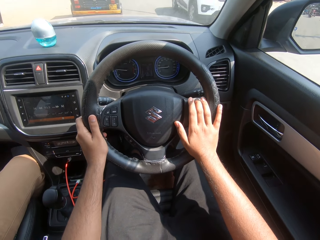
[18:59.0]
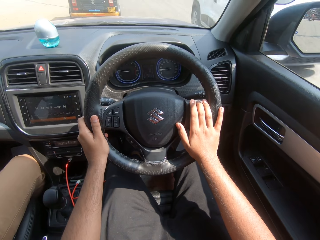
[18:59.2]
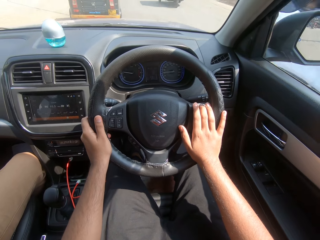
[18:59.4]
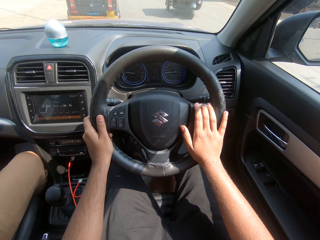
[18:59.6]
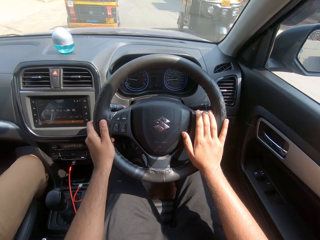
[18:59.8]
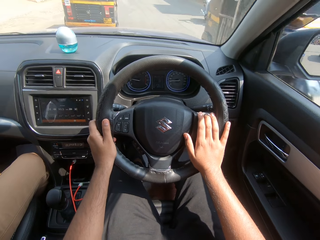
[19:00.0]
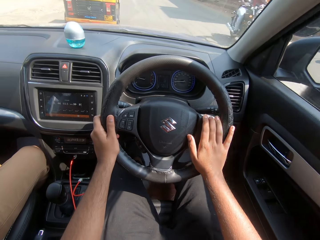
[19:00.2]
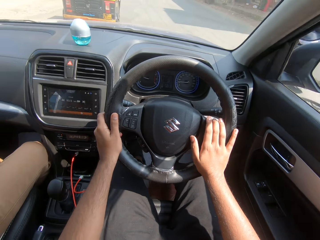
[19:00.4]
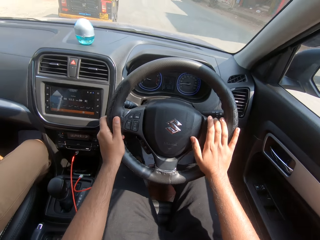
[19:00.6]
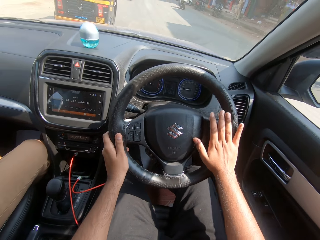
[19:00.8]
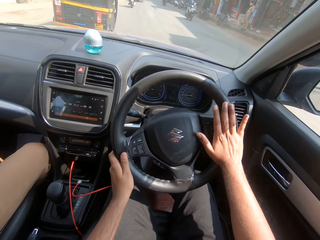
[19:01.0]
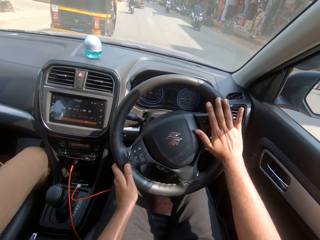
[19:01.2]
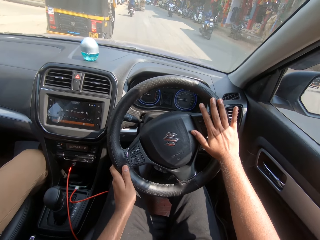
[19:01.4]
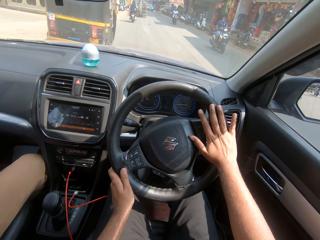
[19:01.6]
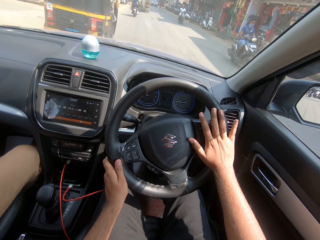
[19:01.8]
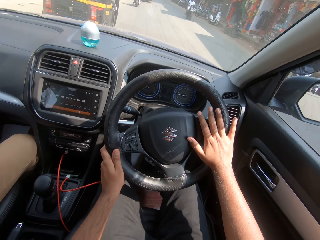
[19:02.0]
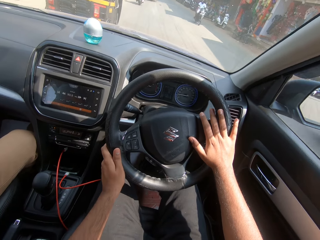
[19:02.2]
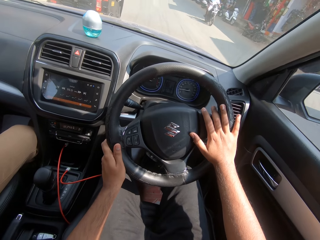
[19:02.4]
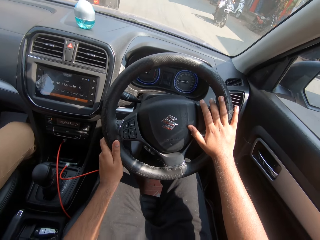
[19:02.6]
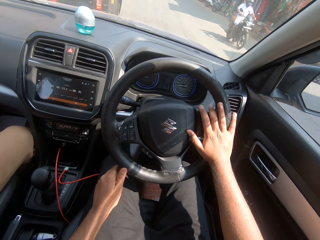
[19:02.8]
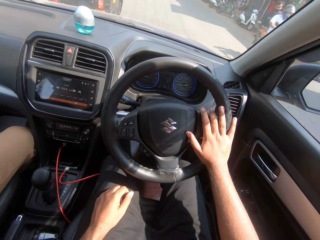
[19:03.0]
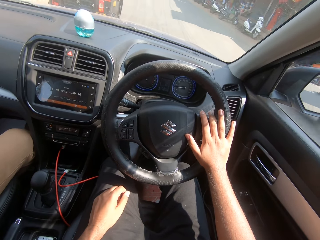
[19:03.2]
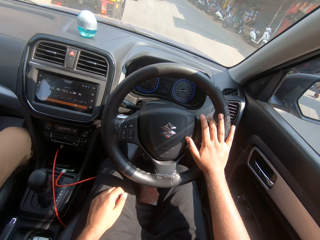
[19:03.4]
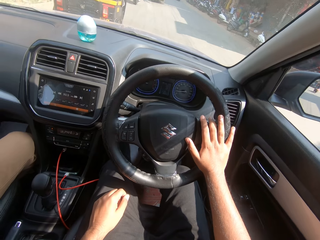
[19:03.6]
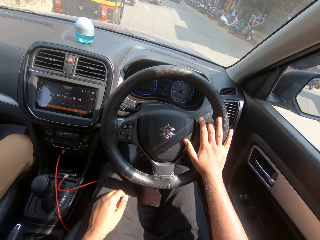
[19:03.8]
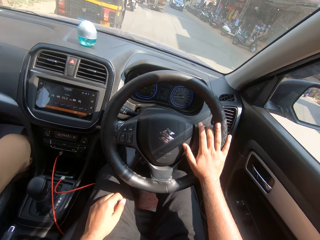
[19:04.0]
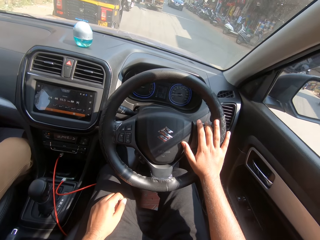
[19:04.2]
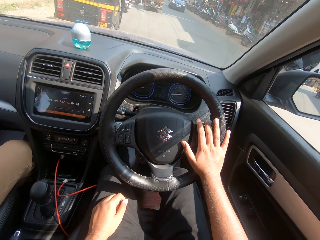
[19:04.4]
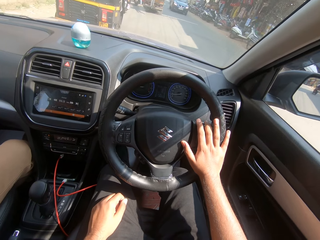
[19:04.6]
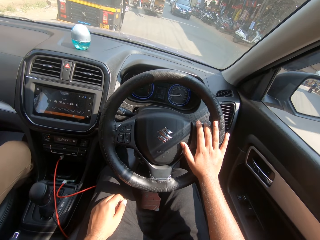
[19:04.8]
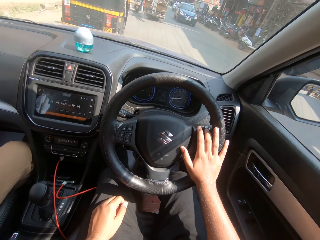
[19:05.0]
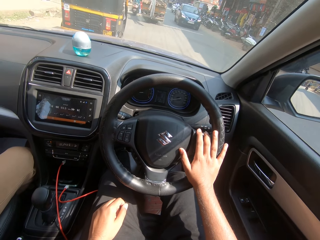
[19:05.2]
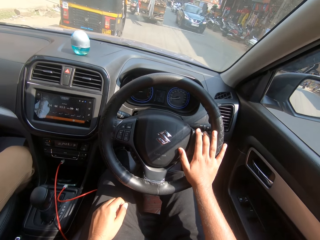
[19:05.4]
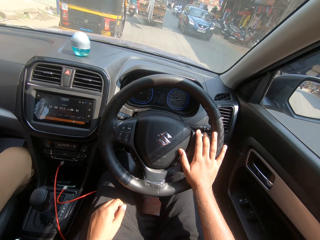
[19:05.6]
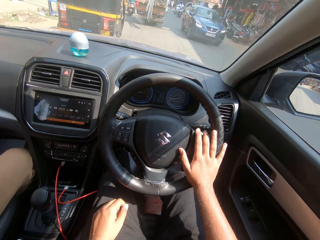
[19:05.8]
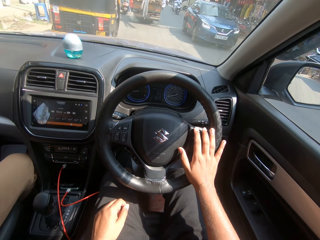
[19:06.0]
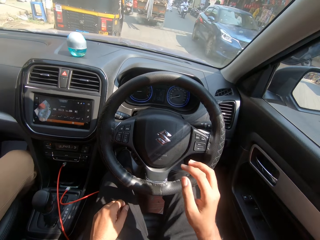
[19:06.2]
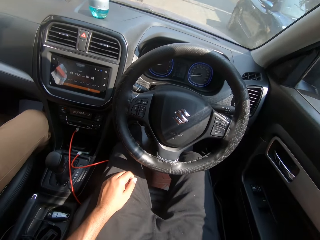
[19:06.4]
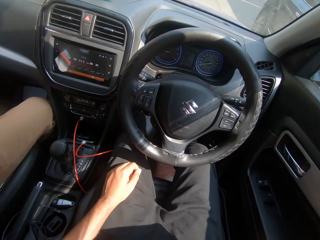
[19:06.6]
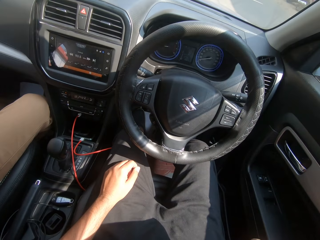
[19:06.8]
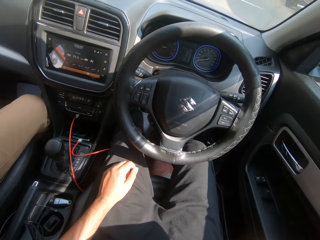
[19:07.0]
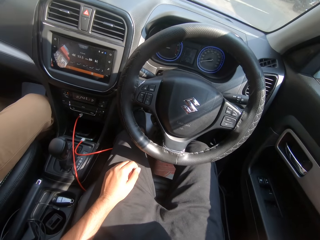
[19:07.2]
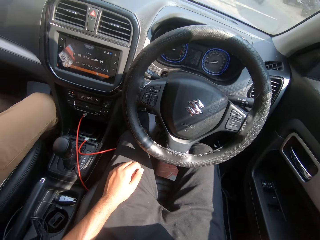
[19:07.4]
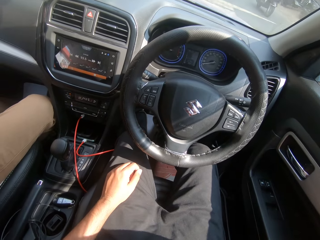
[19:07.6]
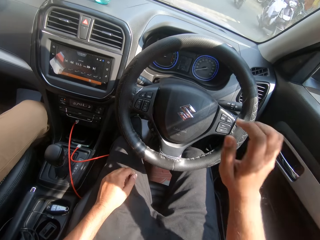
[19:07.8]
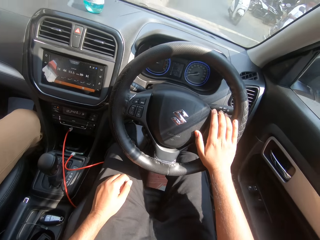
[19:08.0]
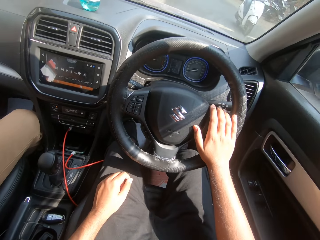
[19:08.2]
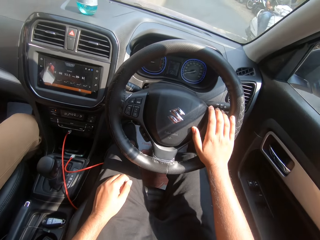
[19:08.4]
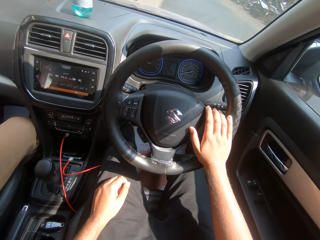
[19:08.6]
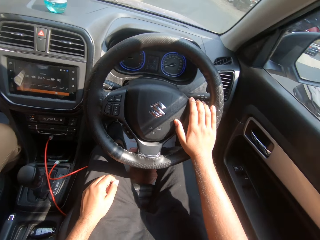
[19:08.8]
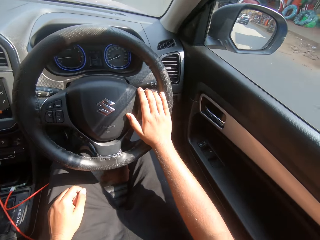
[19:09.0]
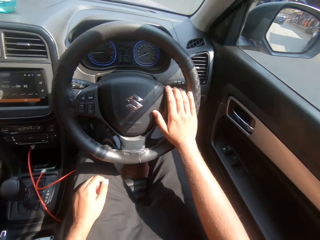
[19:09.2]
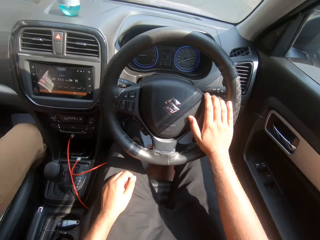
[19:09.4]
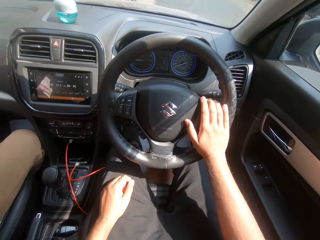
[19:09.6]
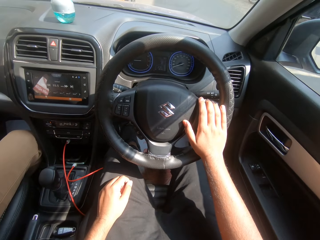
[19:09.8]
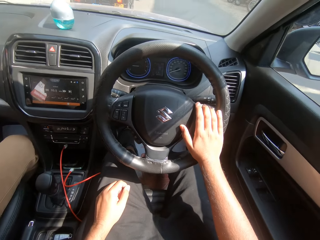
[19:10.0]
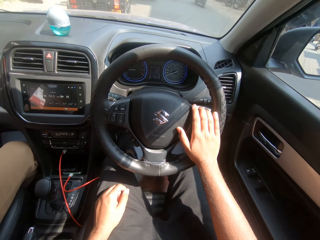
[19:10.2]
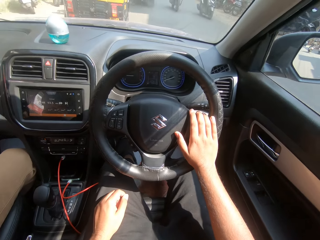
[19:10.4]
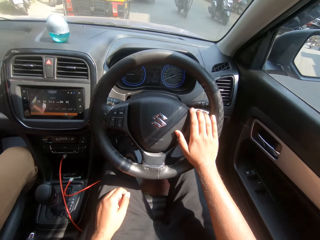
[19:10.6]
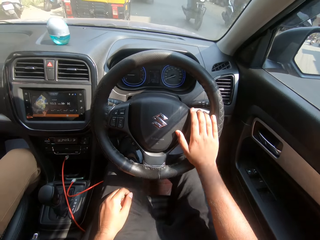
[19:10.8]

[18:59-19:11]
A white car drives past the camera wearer. A tricycle drives past the camera wearer. A motorcycle drives past the camera wearer. Motorcycles drive past repeatedly. The camera wearer places his left hand on his lap. He turns the steering wheel with his right hand. He removes his right hand from the steering wheel. A blue car drives past the camera wearer. A motorcycle drives past the camera wearer. The camera wearer places his right hand on the steering wheel. A motorcycle drives past the camera wearer.

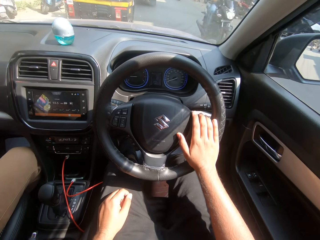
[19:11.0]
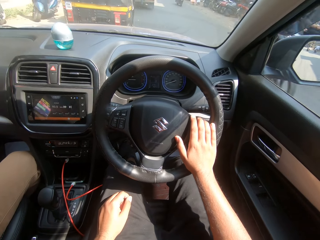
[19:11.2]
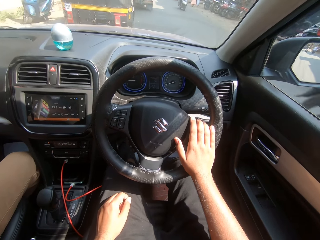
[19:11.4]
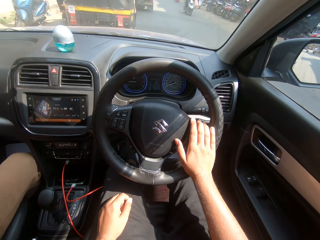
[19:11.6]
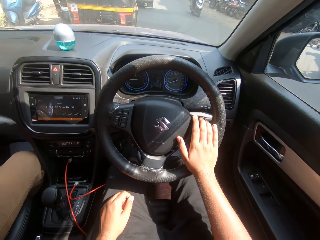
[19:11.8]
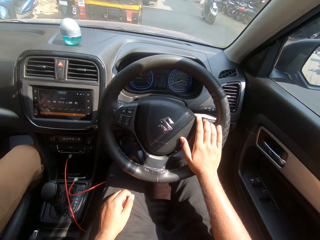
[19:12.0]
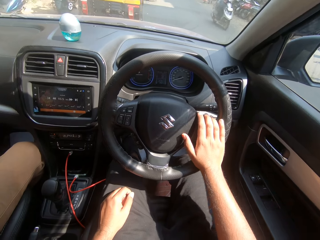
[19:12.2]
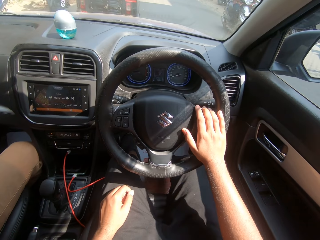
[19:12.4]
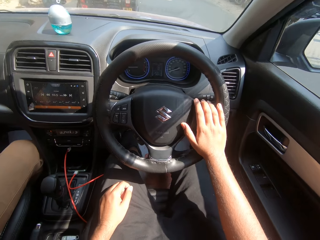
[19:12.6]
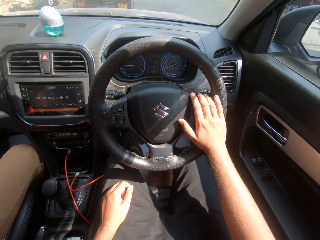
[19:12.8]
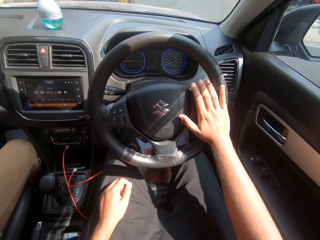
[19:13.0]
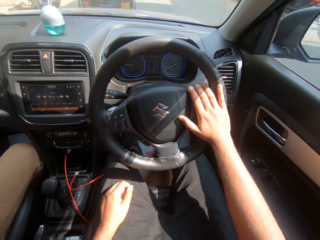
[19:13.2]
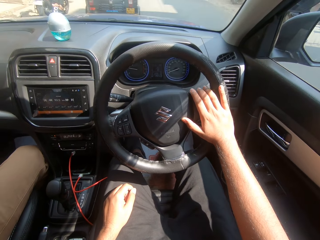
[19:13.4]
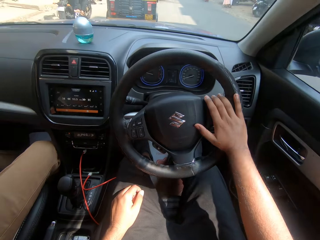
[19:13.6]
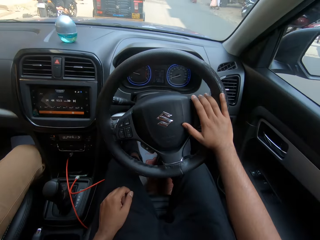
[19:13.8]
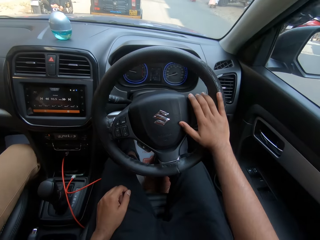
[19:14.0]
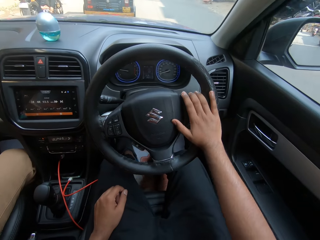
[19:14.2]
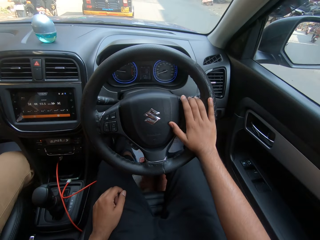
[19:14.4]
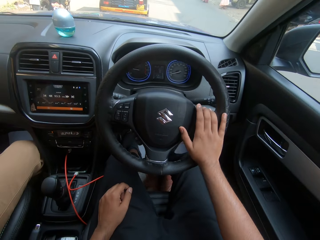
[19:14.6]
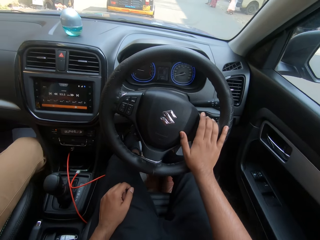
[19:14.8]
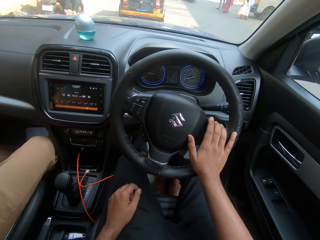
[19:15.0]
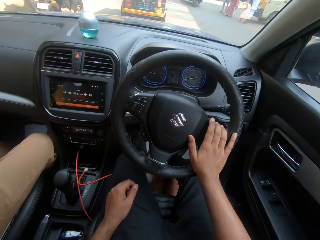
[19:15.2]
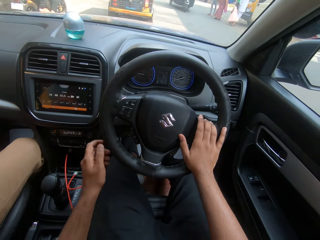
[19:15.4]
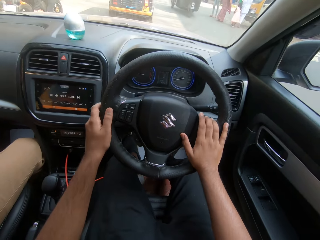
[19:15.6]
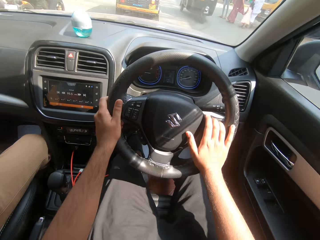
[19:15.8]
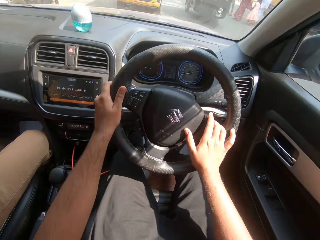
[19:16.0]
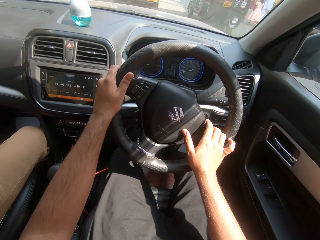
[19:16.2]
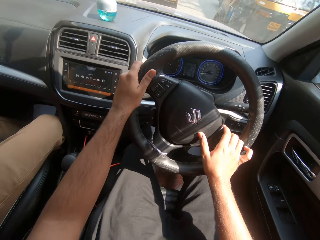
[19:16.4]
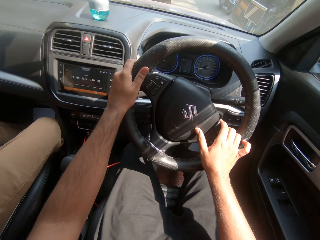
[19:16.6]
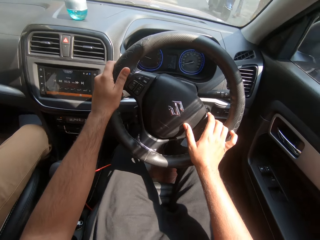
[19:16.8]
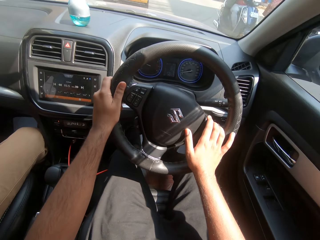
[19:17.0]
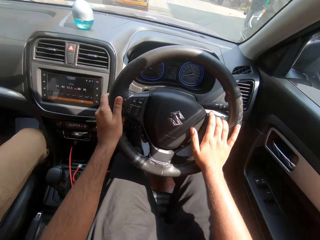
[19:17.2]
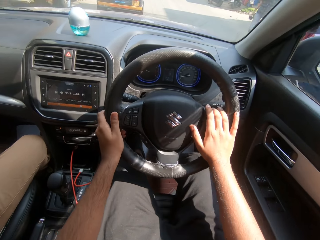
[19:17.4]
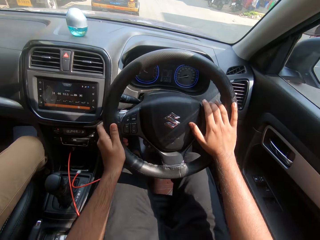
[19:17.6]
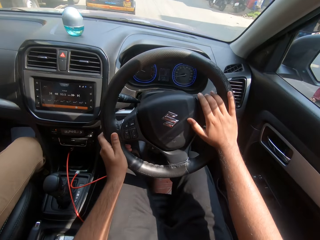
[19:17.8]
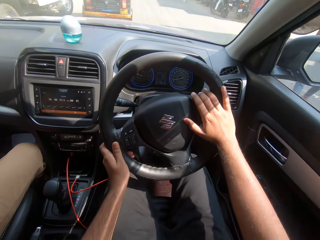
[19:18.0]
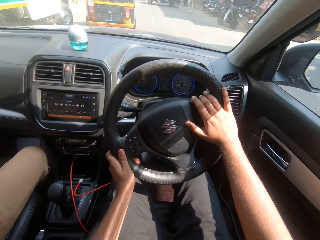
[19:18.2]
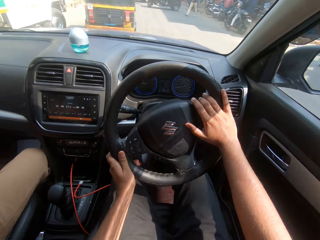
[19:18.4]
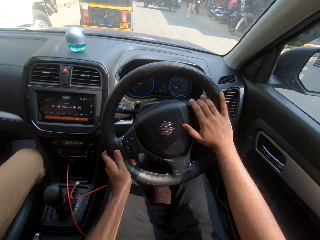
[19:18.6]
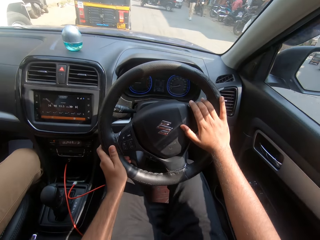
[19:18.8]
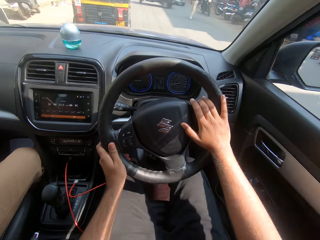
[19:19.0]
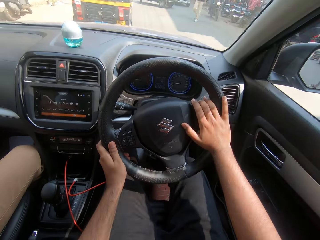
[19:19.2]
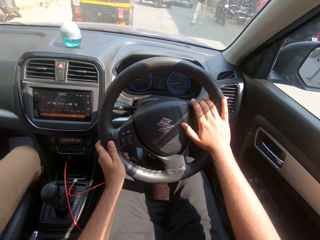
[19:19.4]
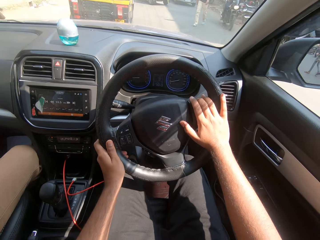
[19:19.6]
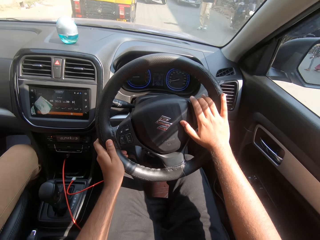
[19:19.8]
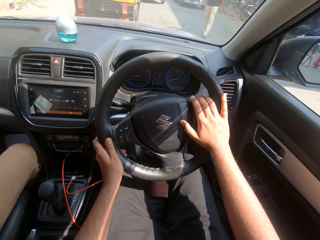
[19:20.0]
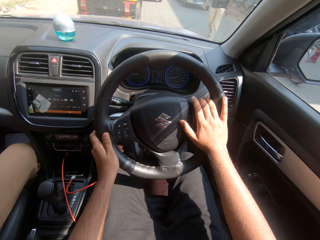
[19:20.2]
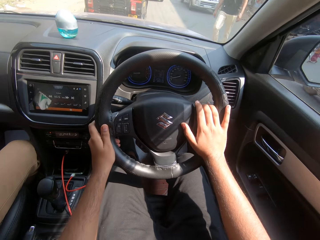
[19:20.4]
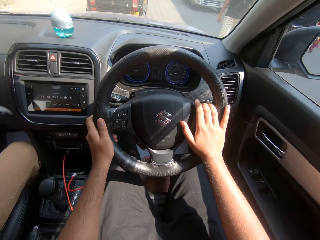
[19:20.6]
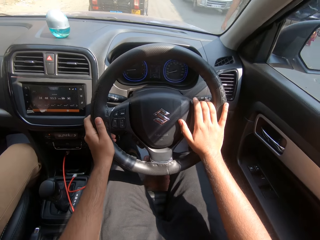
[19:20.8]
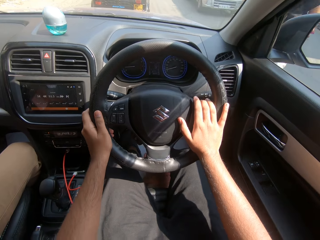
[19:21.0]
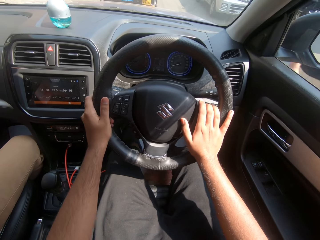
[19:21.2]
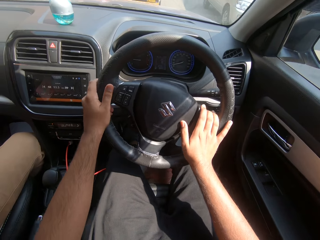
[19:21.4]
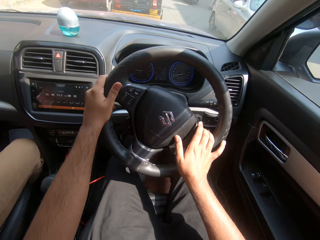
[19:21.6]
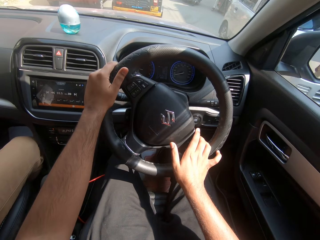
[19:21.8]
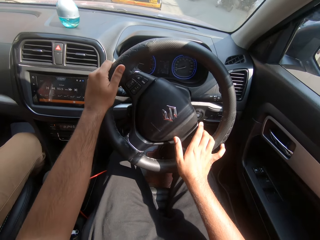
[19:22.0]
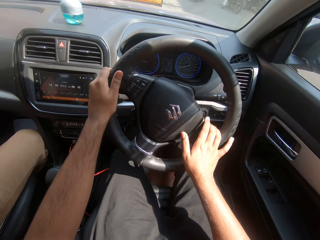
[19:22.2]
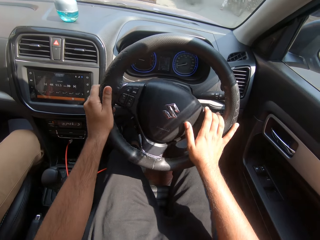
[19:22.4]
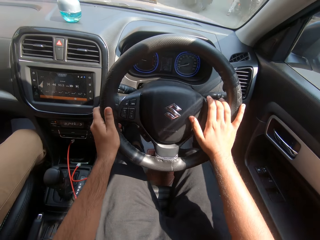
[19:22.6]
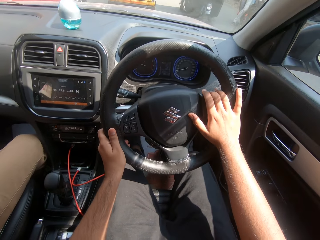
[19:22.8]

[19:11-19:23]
A motorcycle drives past the camera wearer. The camera wearer turns the steering wheel with his right hand. A motorcycle drives past the camera wearer. The camera wearer turns the steering wheel with his hands. A tricycle drives past the camera wearer. A motorcycle drives past the camera wearer. A car drives past the camera wearer.
